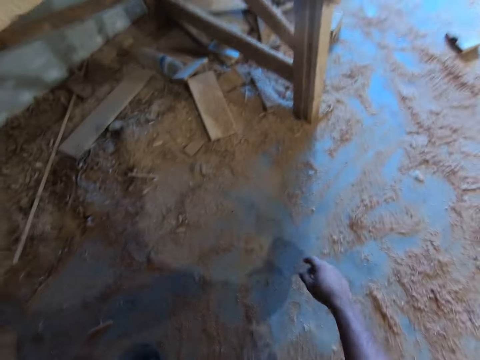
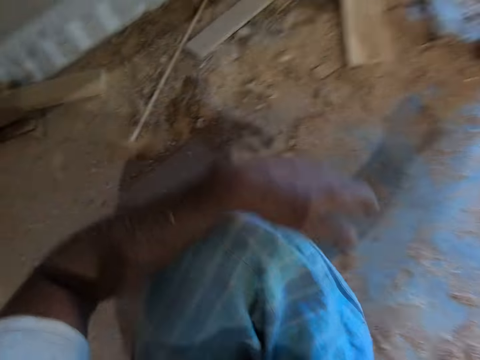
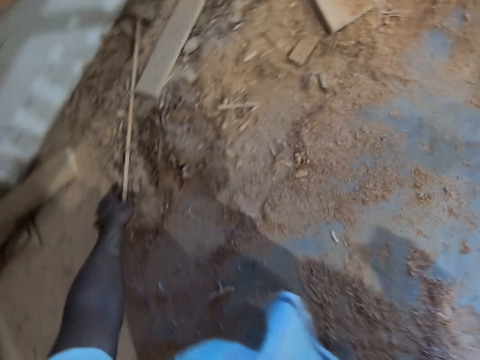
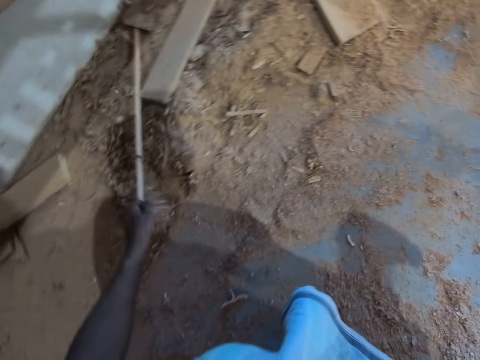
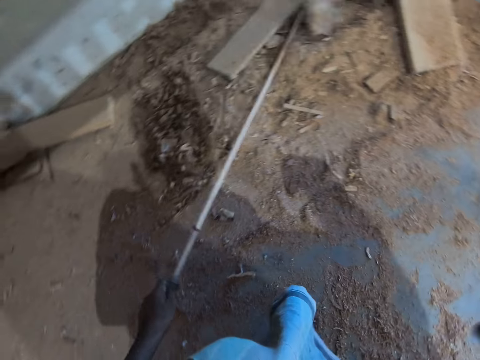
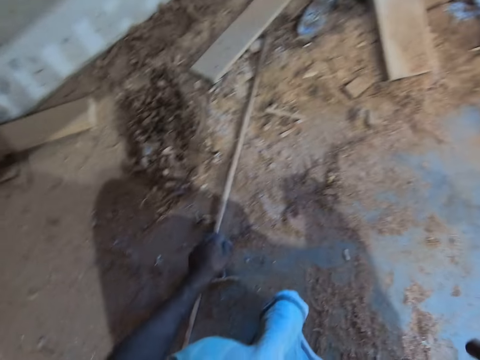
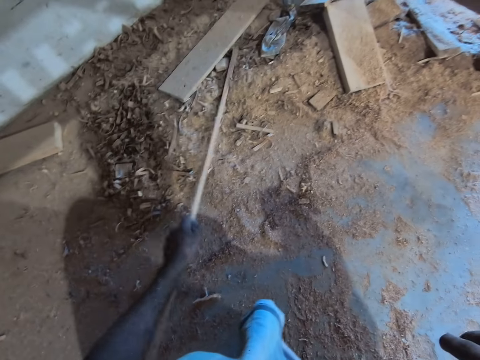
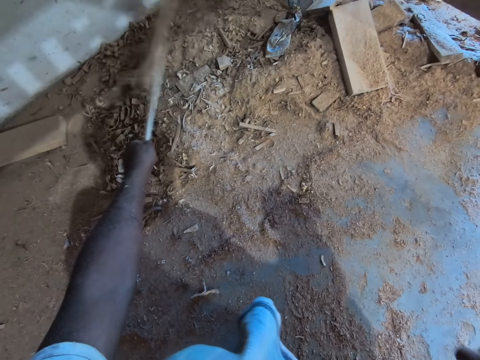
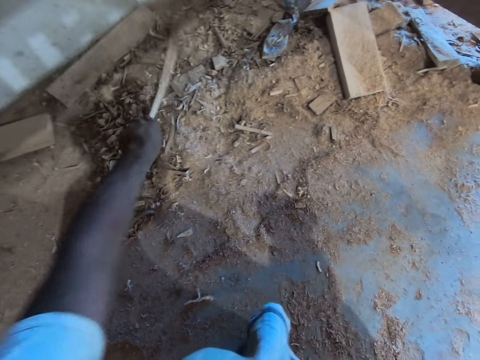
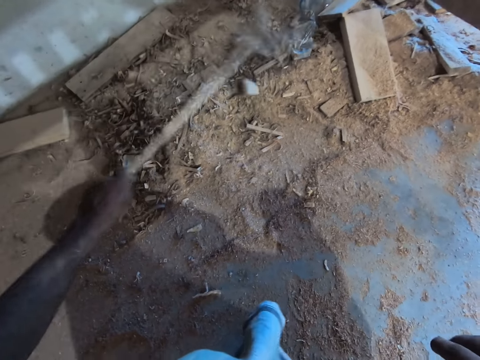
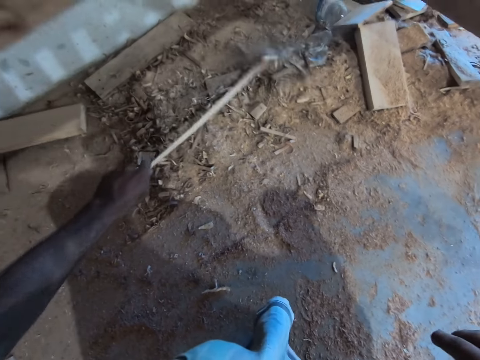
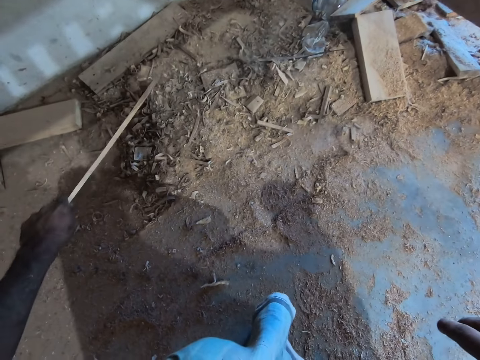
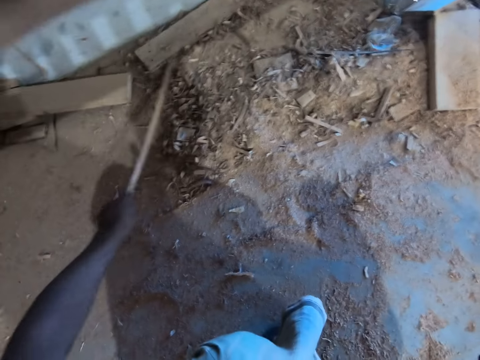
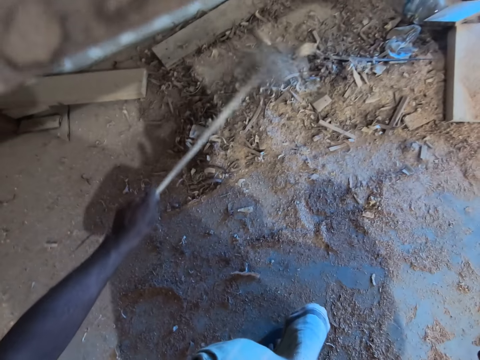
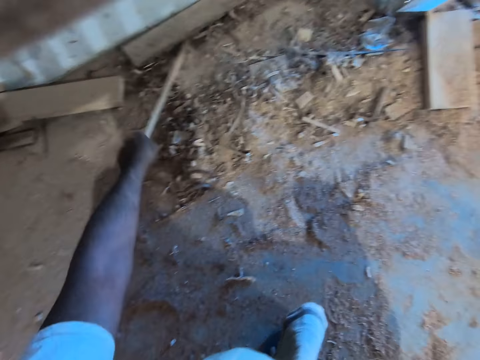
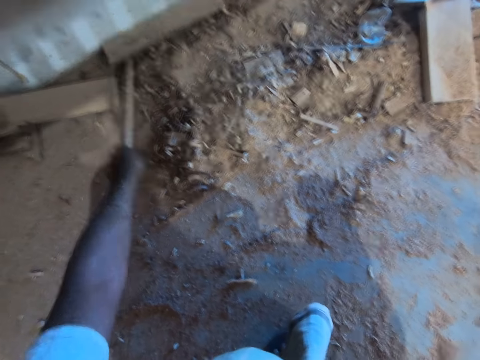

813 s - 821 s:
The camera wearer picks up a piece of wood from the ground with his left hand. He drops the piece of wood on the ground with his left hand. He picks up the piece of wood from the ground with his left hand. He moves some pieces of wood on the ground with the piece of wood in his left hand.

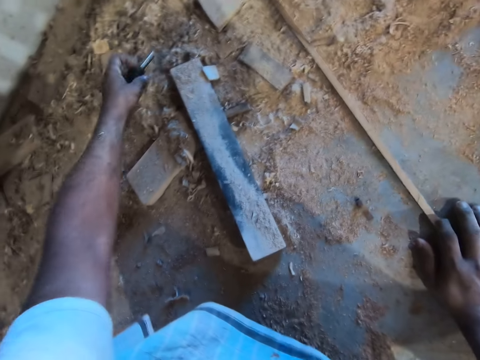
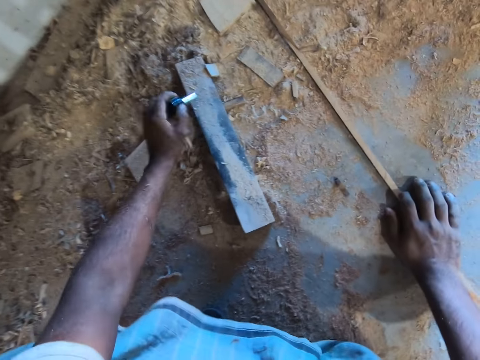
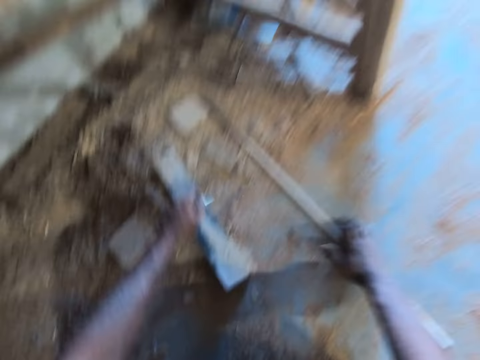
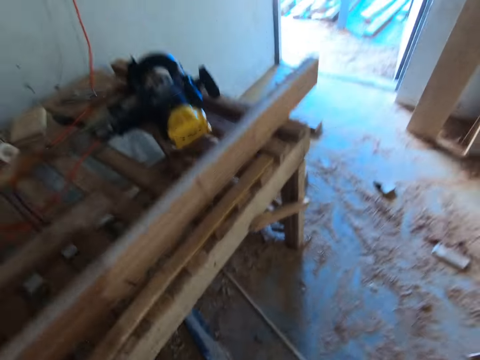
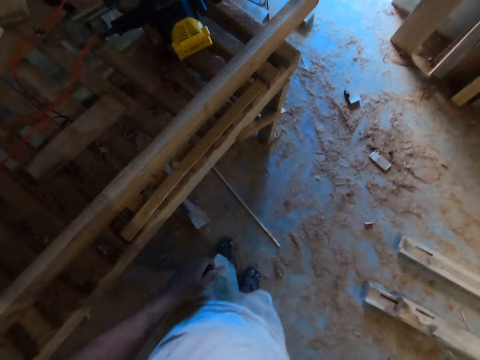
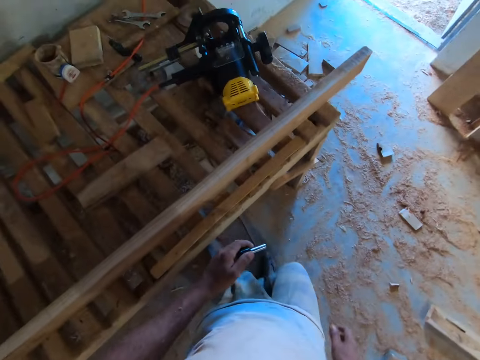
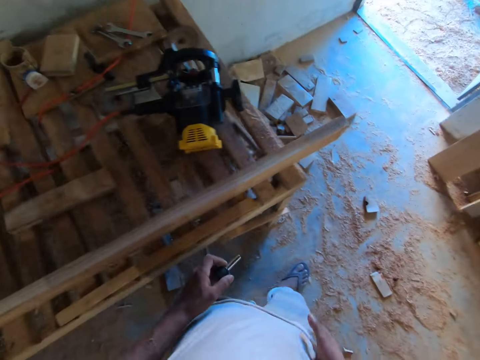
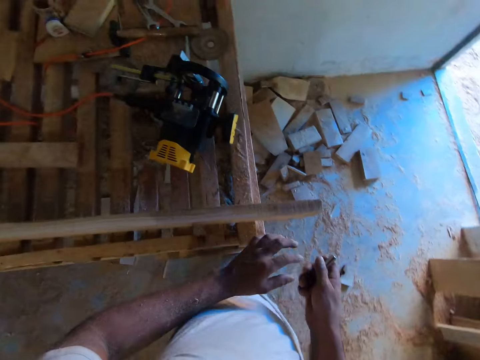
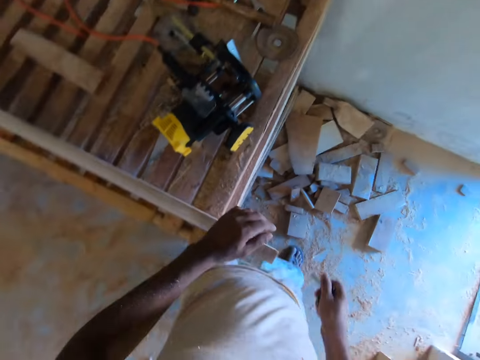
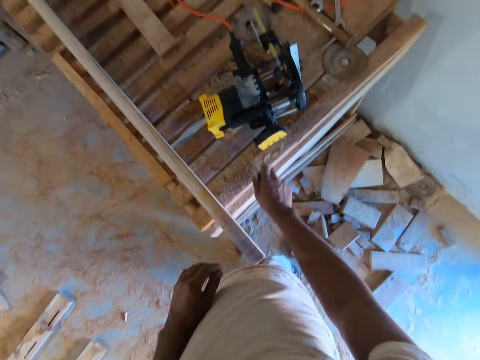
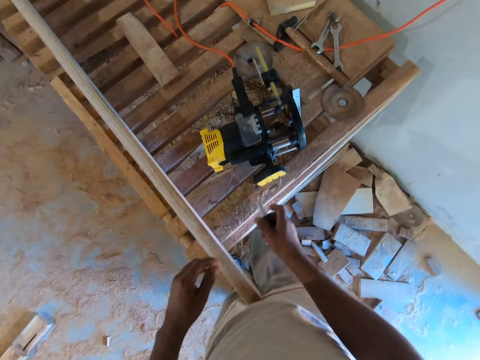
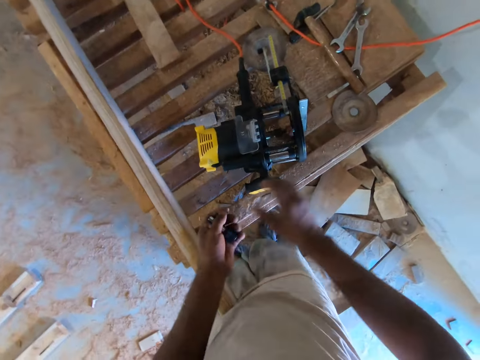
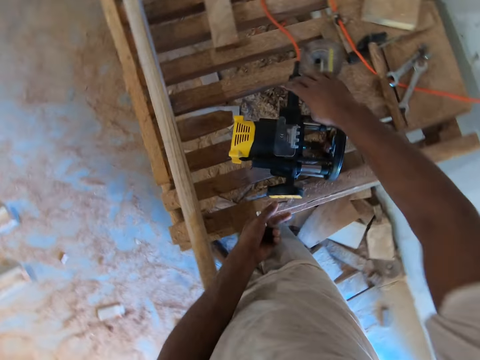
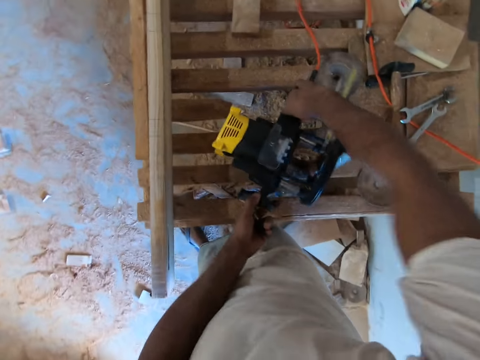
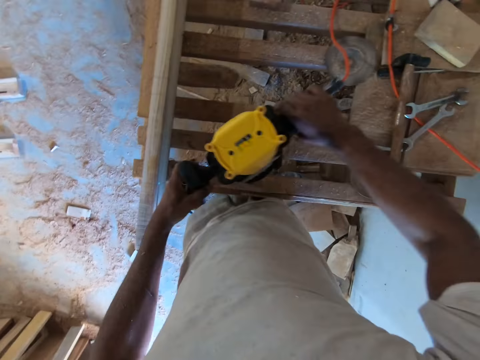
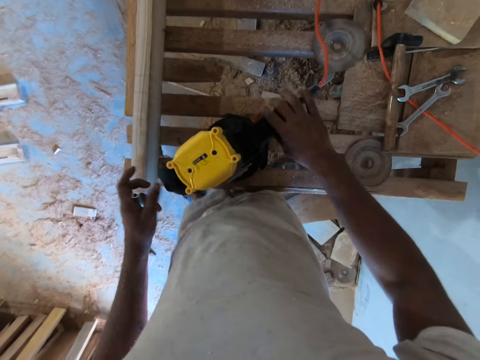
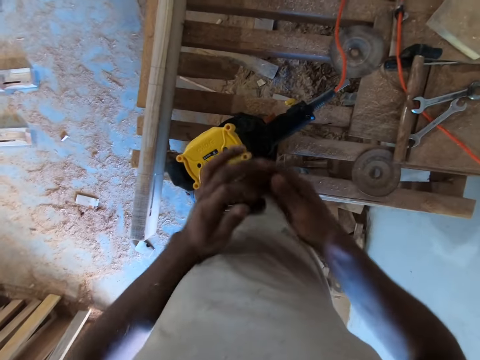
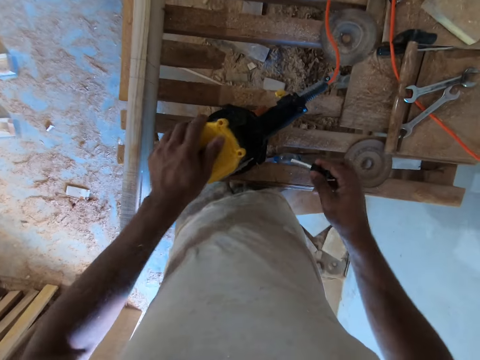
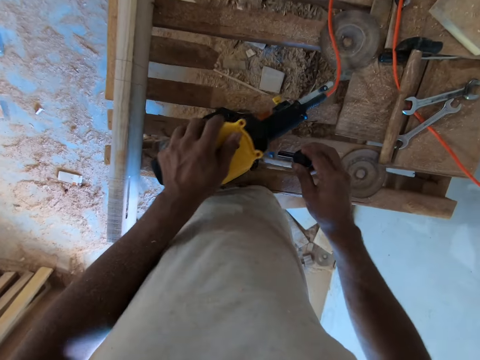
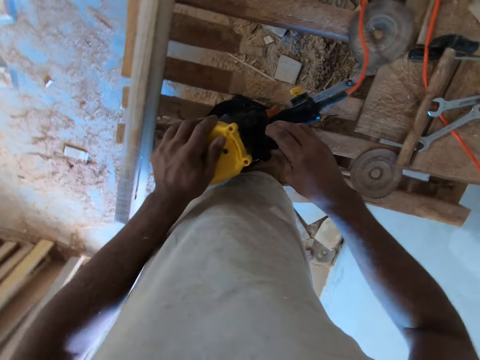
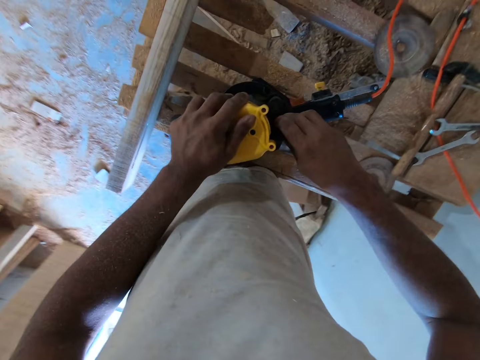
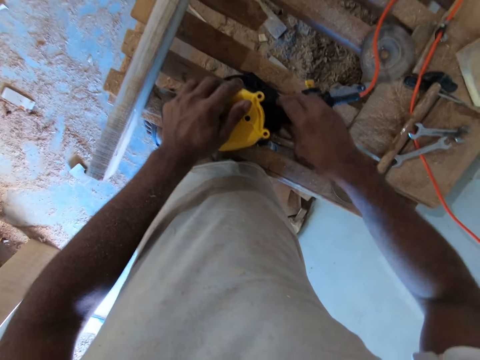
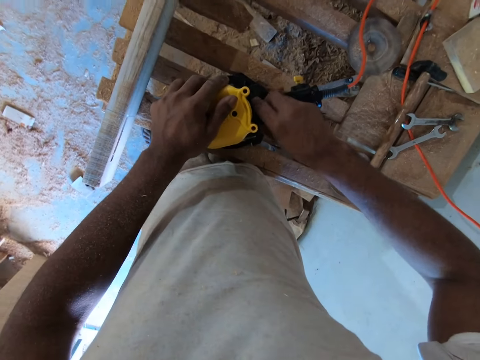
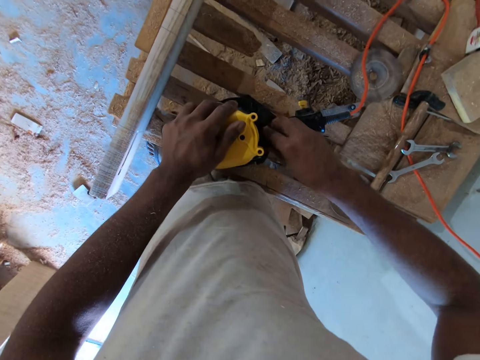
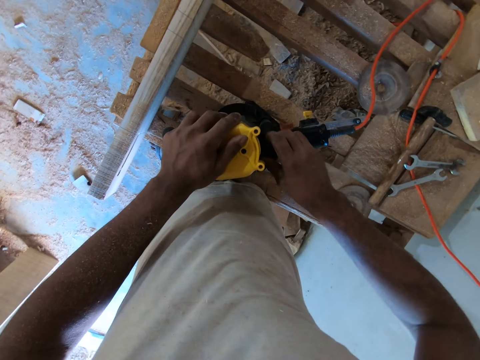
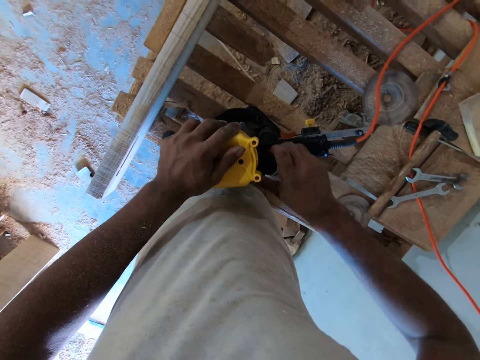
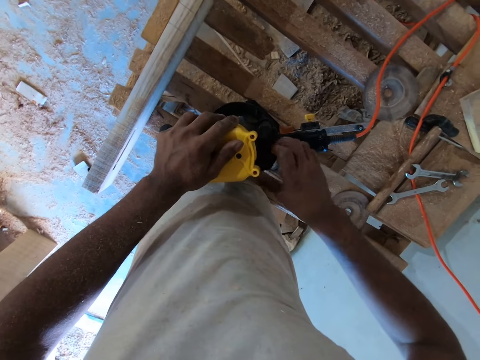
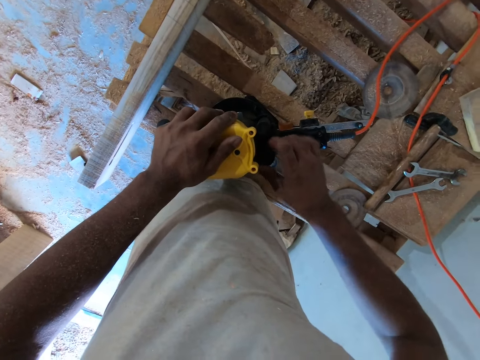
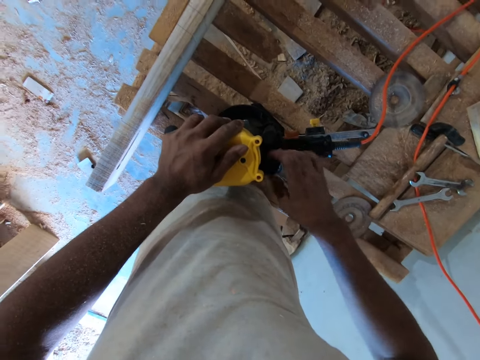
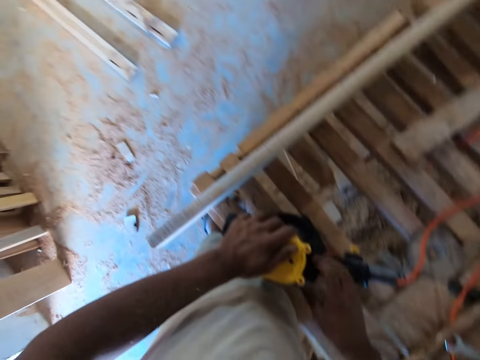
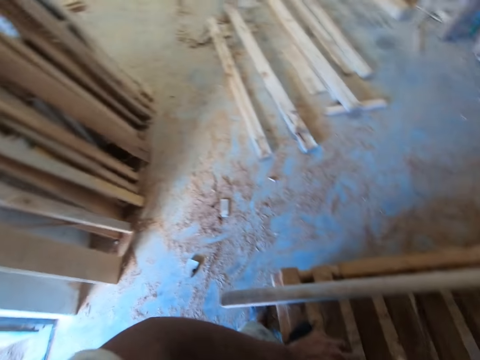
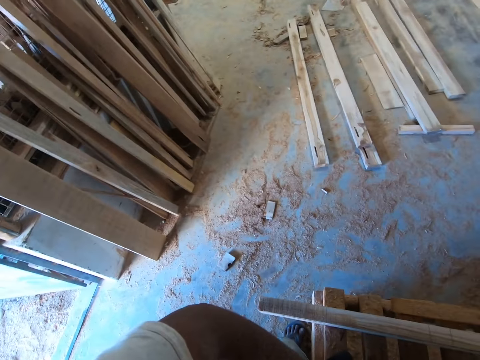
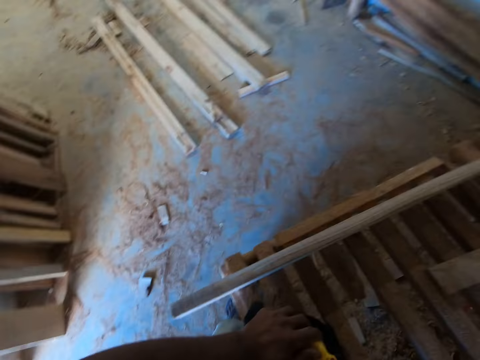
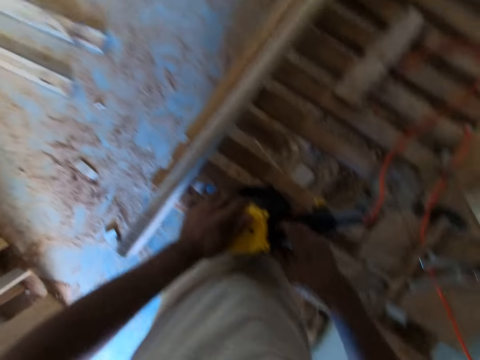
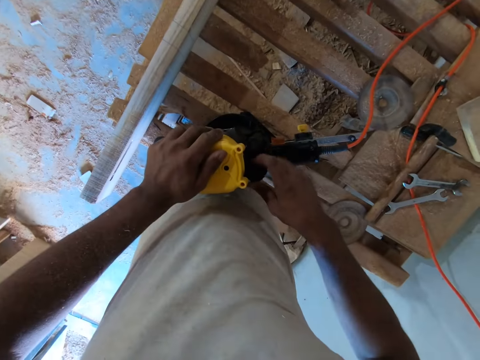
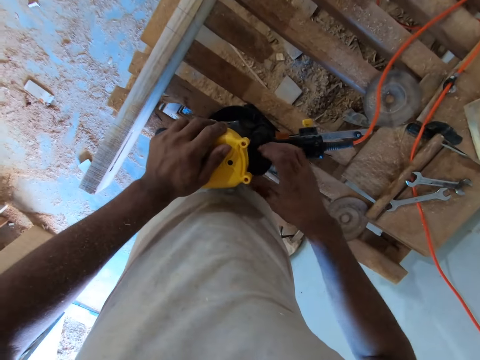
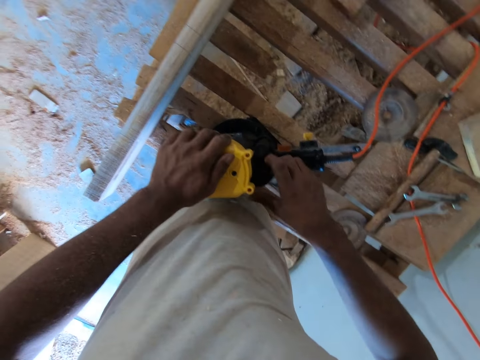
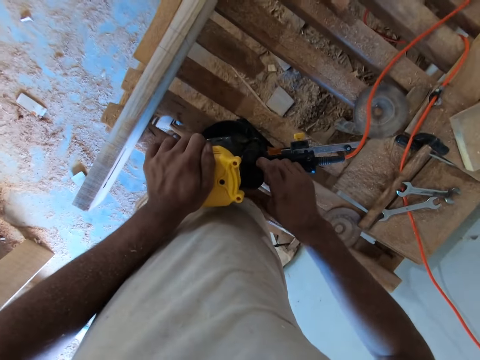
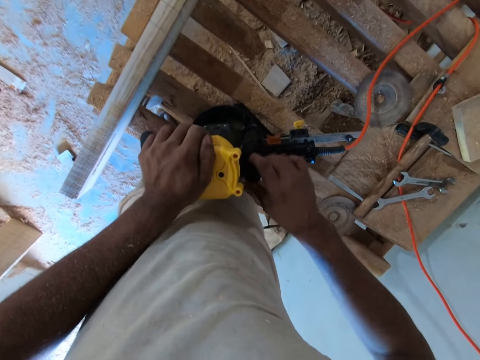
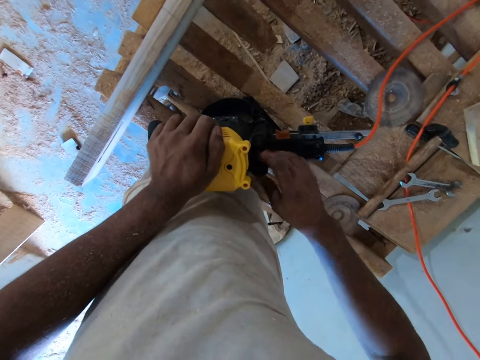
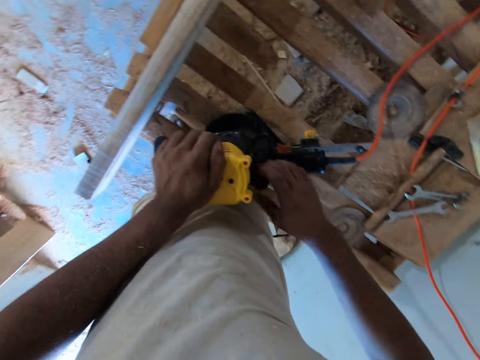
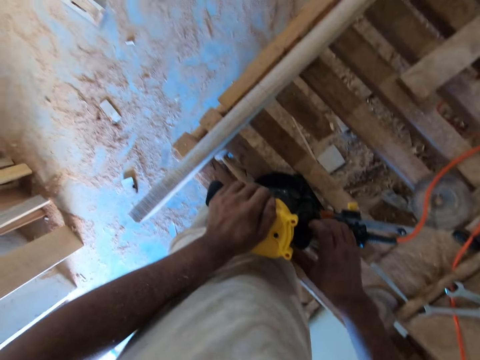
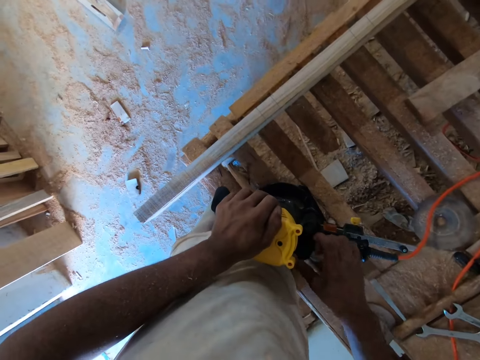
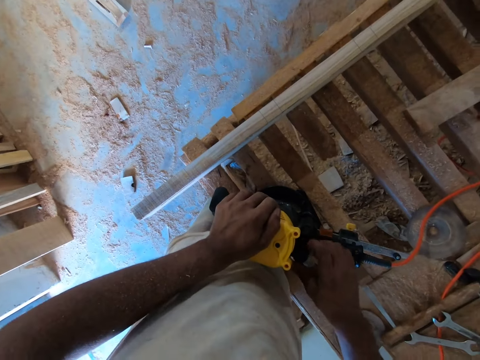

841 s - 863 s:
The camera wearer pulls something from the dirt. He hits the knob in his left hand on the piece of wood on the floor. He drops the stick, stands up and looks around. He walks around. He switches the knob in his left hand to his right hand. He makes a step. He hits the knob in his right hand on the table. He switches the knob in his right hand to his left hand. He moves the right hand. He picks up a wood trimmer or electric smoothening panel on the table with both hands. He drops the wood trimmer in his hands on the table. He moves the left hand. He lifts something. He switches the knob in his left hand to his right hand. He holds the wood trimmer on the table with his left hand. He pushes the electric smoothening panel. He moves the electric smoothening panel. He inserts something on the electric smoothening panel. He screws the knob into the wood trimmer on the table with his right hand. He looks around. He tightens something on the electric smoothening panel.
